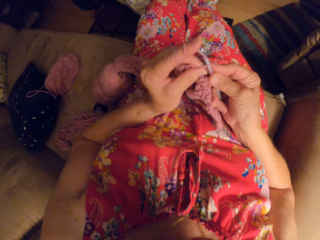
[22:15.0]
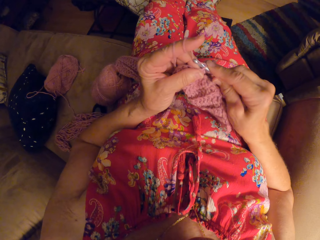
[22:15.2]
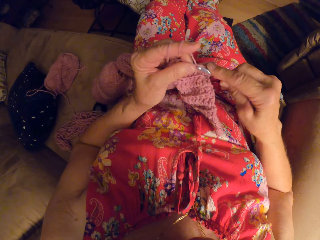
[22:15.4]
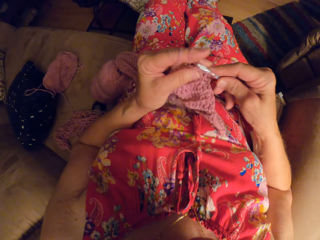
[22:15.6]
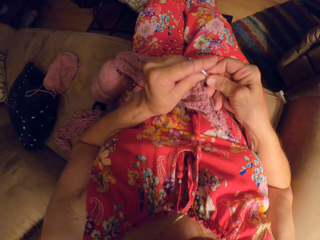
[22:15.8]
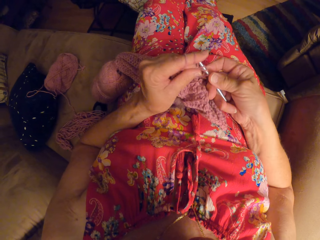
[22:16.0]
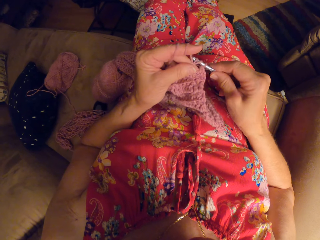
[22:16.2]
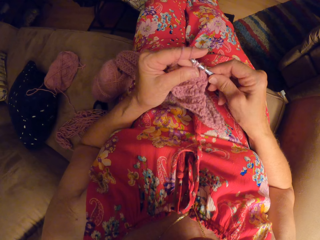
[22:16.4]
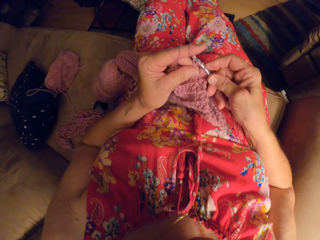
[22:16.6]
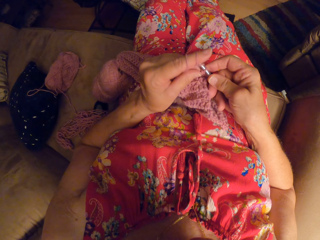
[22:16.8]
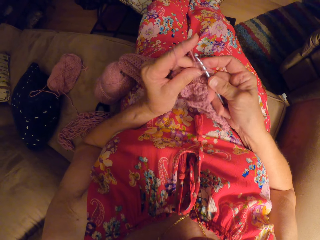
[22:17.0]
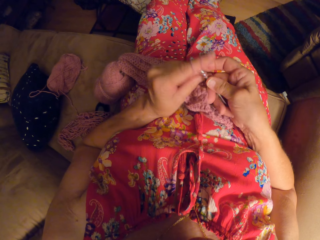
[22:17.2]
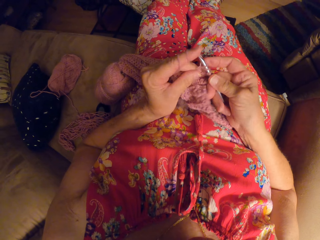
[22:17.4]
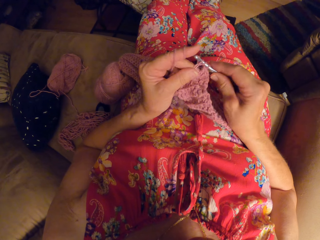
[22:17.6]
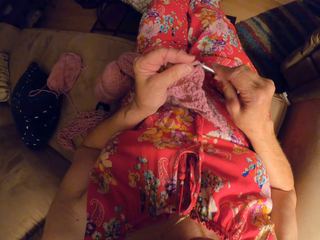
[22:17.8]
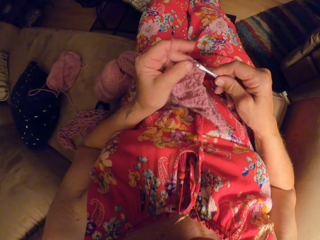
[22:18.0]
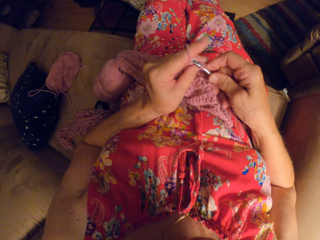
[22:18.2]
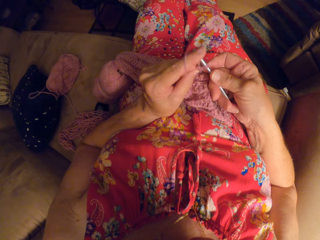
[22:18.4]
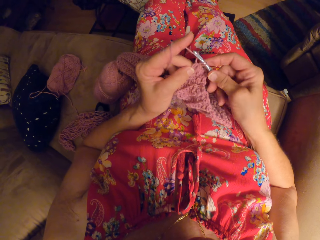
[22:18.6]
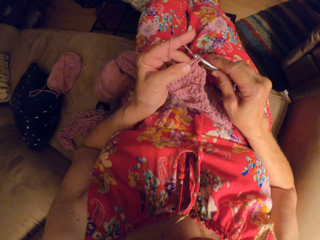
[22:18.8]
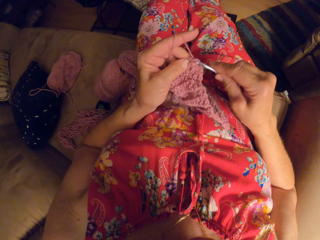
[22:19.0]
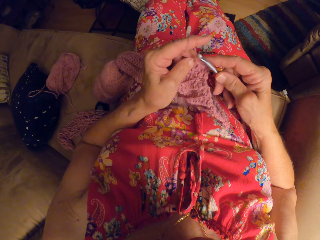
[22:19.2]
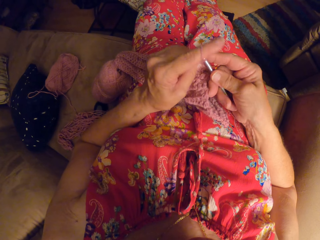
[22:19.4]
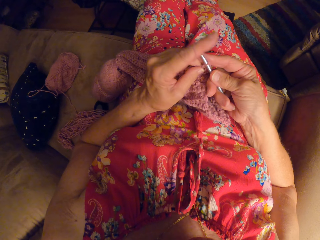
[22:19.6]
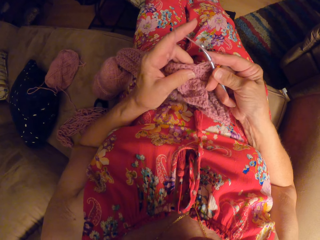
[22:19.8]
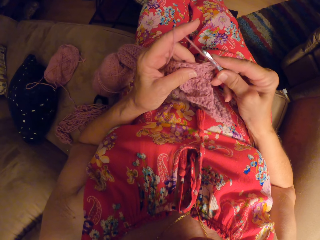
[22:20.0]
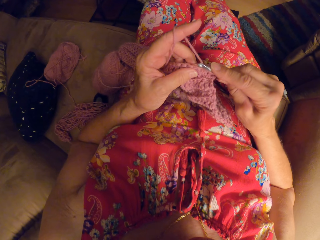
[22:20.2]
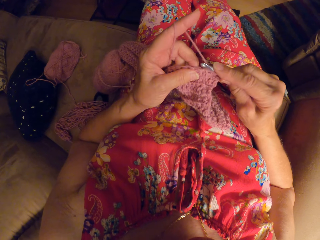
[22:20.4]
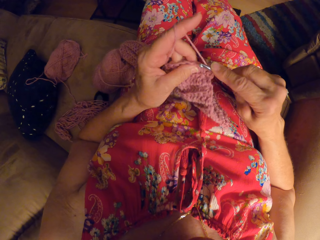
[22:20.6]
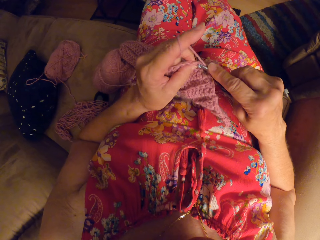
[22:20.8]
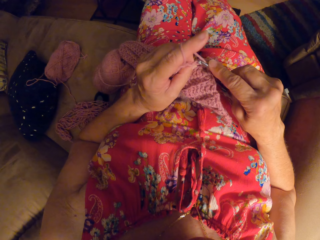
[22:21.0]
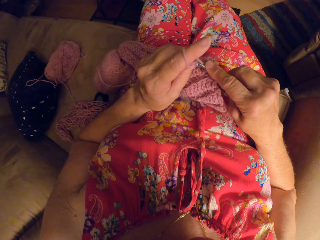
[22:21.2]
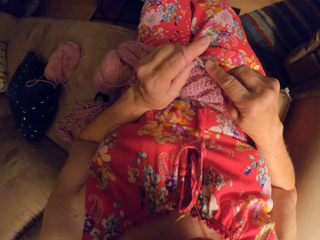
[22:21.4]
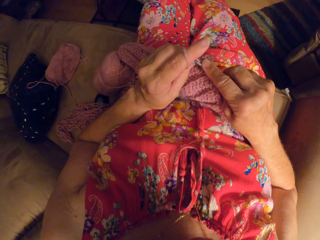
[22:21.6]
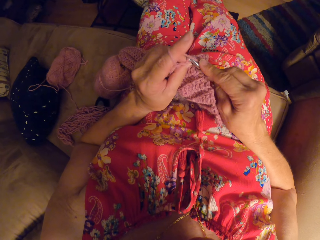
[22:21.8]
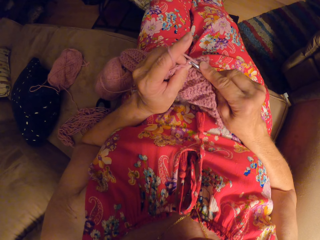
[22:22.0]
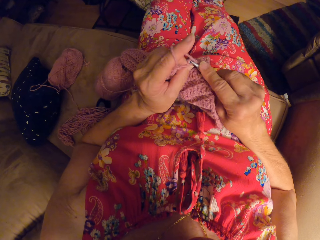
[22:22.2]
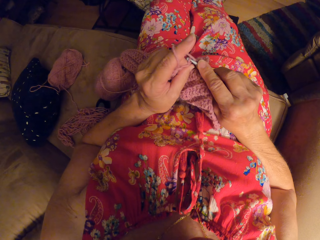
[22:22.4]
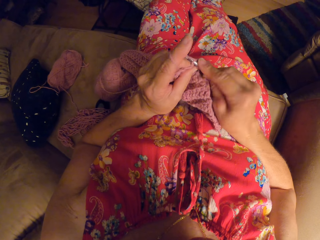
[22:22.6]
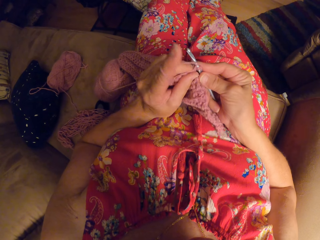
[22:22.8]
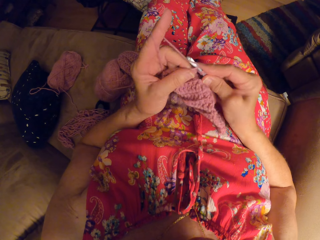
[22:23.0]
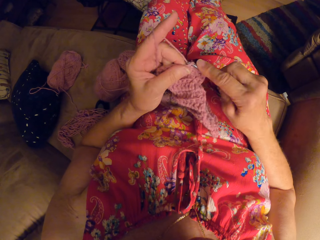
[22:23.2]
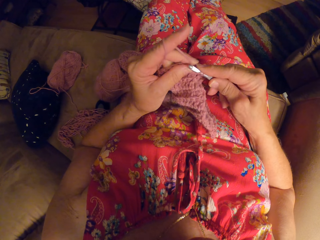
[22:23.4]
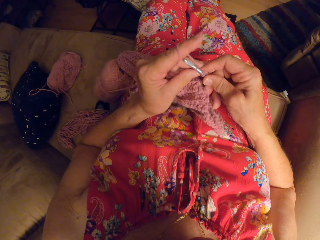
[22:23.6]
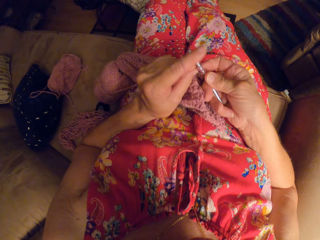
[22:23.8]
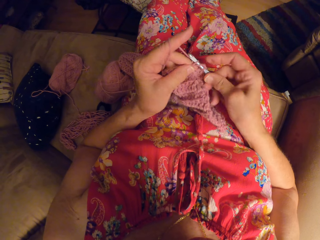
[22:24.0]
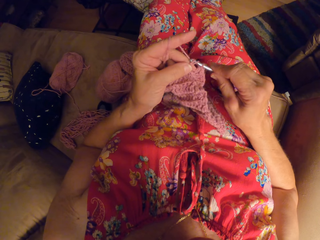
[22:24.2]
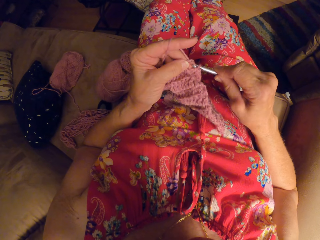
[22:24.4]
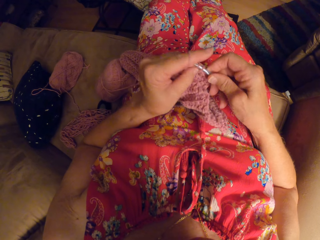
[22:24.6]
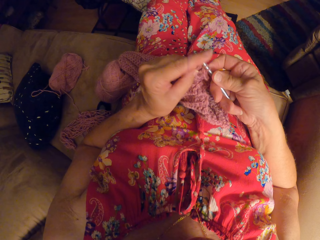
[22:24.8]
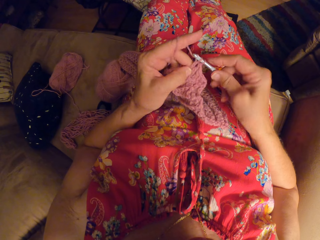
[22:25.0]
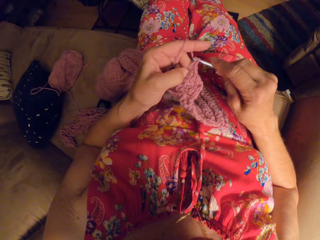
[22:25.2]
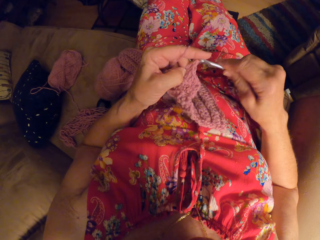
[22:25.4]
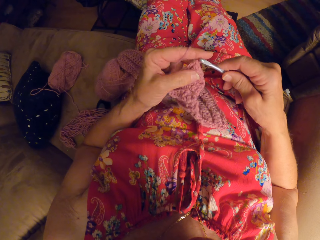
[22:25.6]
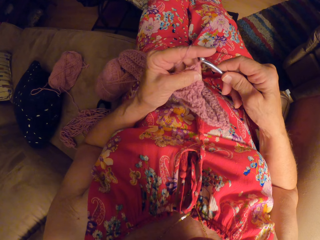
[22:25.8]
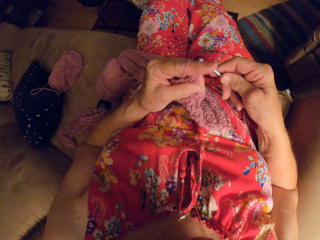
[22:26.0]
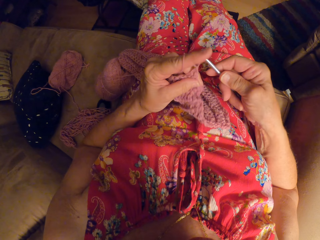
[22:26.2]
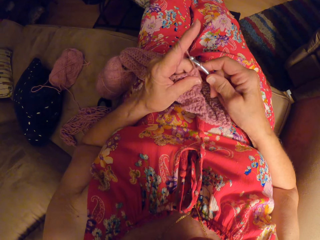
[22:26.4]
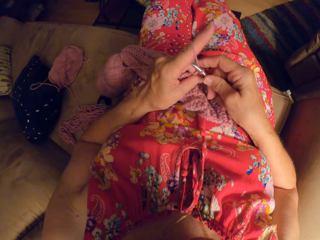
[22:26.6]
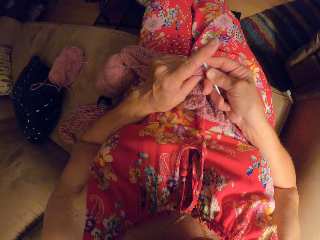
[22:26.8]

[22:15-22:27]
The camera wearer knits a fabric. They knit a fabric again.

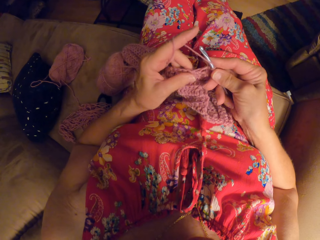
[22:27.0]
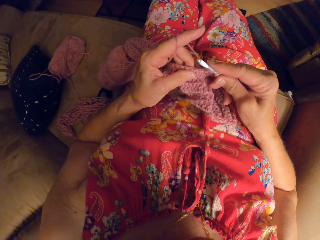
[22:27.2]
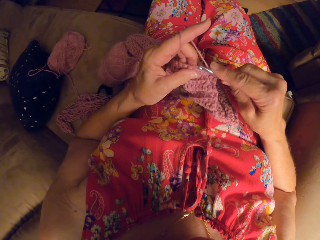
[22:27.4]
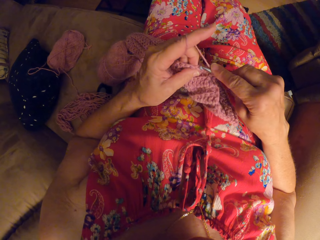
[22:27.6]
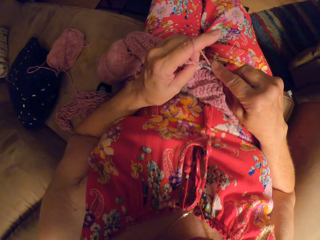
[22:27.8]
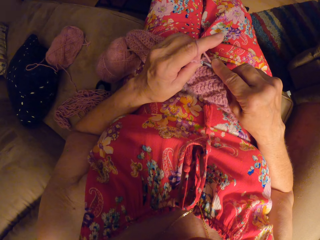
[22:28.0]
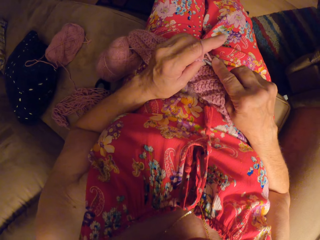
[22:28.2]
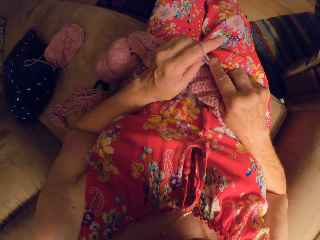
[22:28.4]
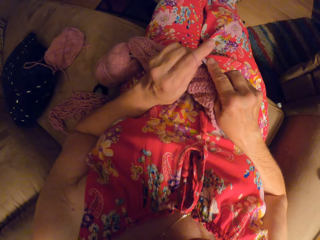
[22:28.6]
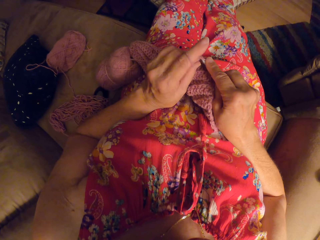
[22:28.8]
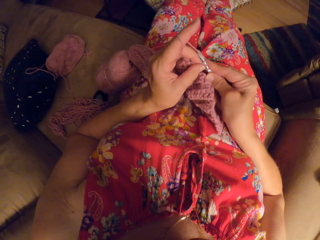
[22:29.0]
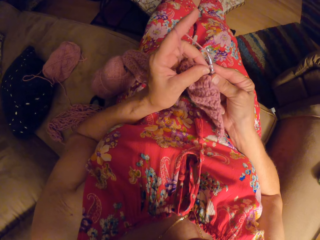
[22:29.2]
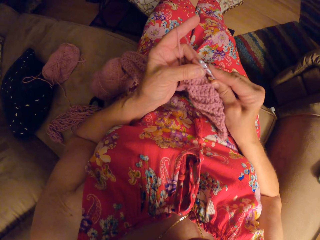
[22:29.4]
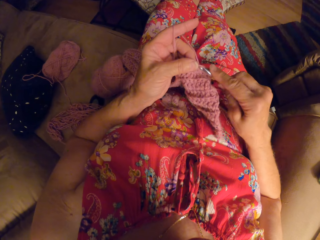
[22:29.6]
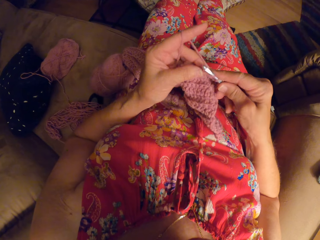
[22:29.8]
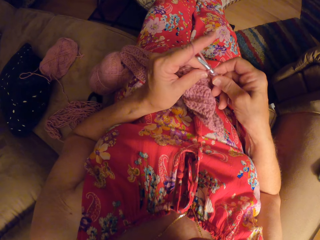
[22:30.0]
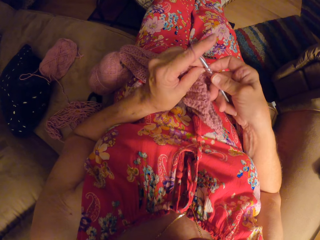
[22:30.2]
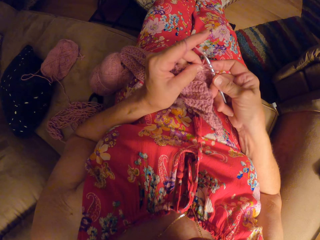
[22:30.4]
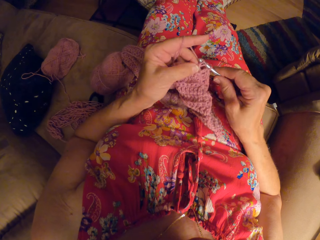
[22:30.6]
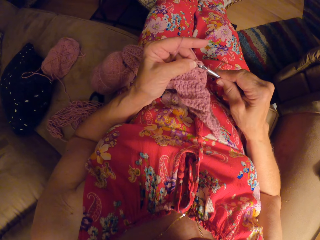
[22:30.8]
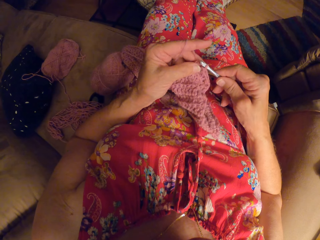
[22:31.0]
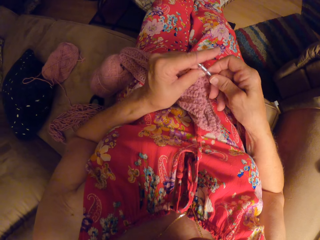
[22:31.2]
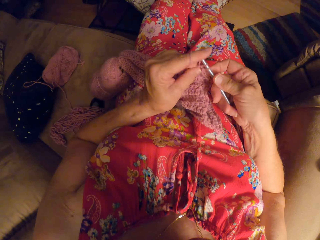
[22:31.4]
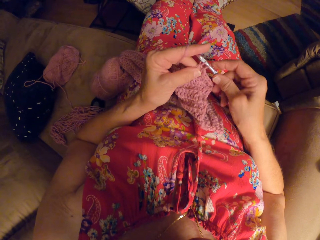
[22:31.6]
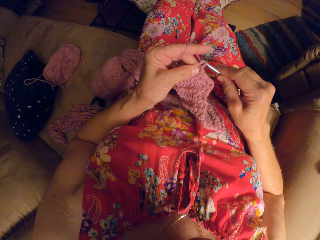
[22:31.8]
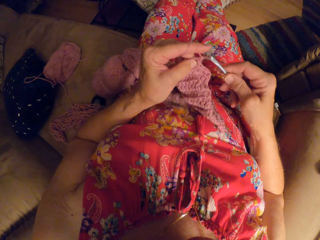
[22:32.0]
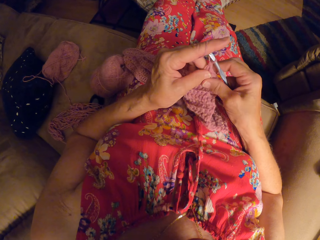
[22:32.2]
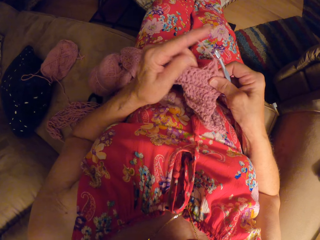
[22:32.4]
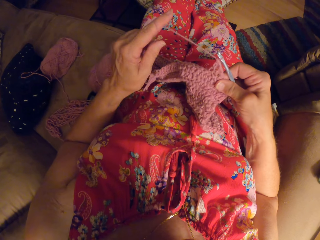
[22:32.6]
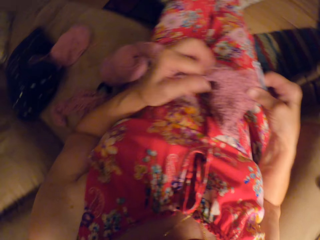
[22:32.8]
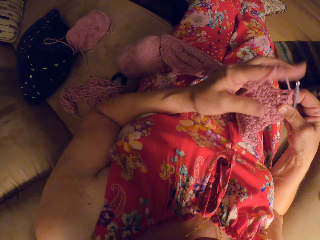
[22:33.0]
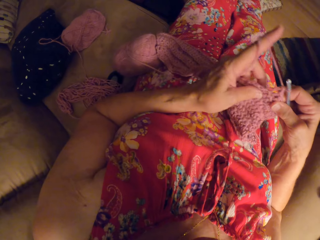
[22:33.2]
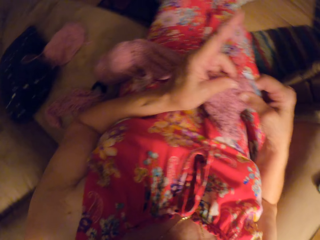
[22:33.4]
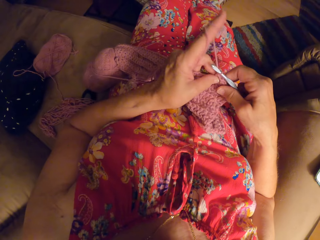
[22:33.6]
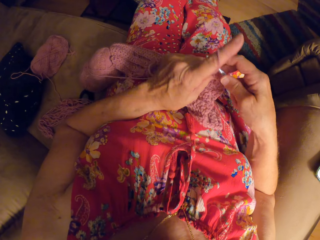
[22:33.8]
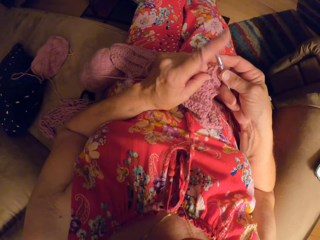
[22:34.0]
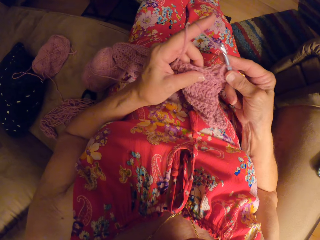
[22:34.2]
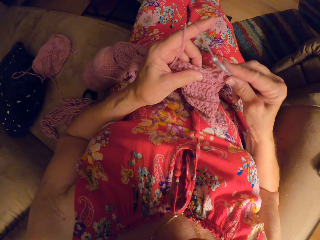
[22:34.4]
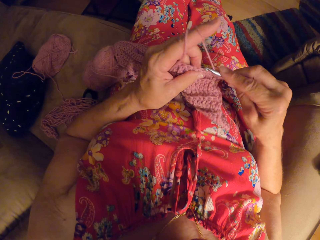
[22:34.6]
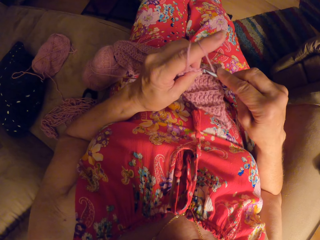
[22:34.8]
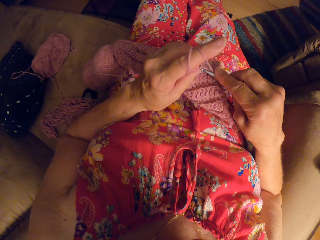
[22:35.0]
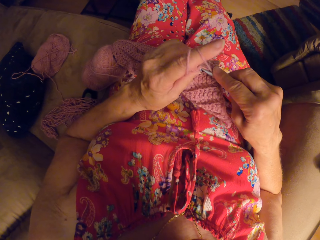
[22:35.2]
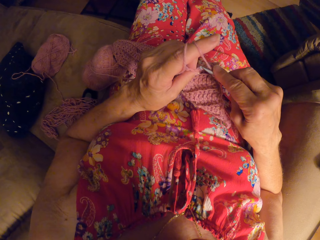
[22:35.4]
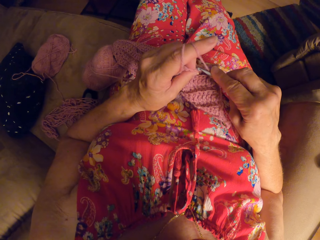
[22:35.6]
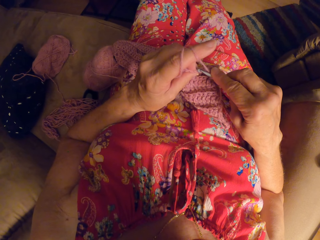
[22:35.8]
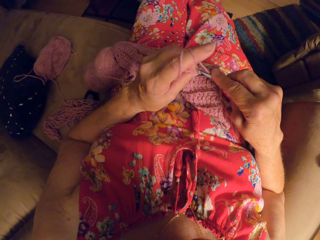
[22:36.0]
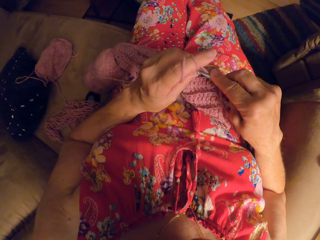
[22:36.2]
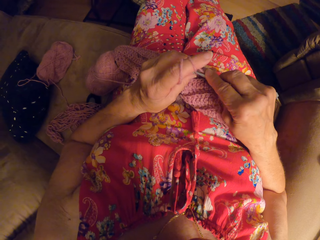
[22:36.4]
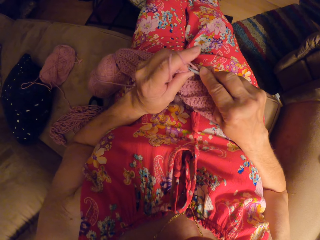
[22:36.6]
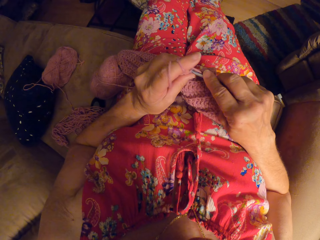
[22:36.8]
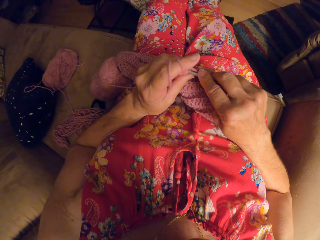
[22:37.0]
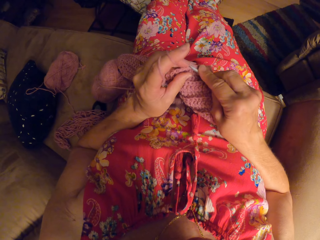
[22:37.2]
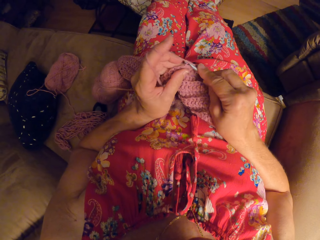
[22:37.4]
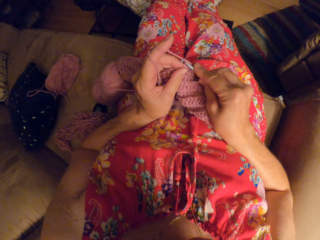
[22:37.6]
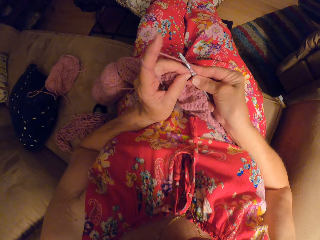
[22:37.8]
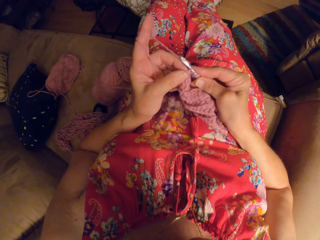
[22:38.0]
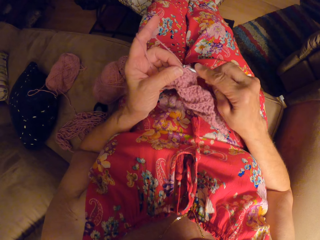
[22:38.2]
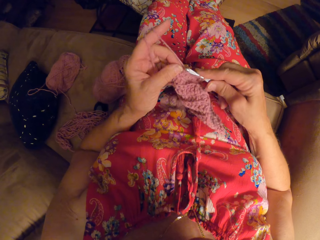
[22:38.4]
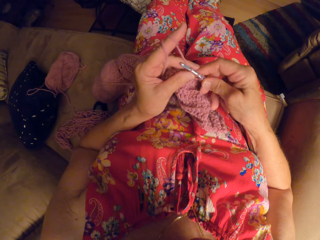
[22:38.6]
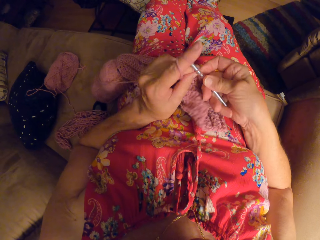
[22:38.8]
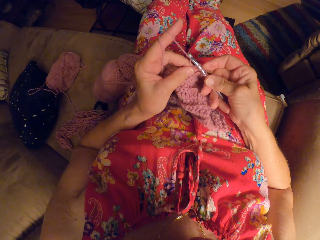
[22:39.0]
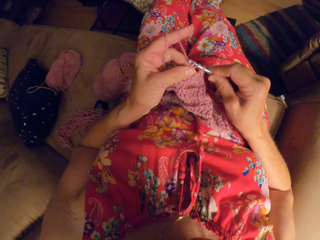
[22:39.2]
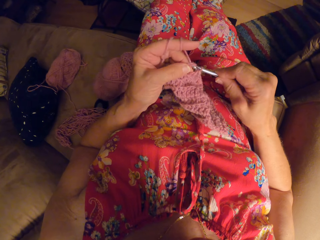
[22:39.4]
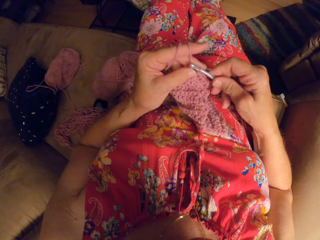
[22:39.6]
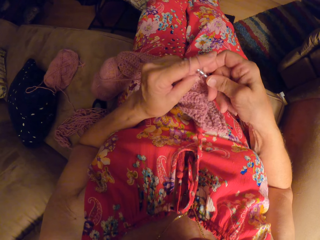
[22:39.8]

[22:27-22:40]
The camera wearer knits a fabric. They roll the knitting wool on the left finger. They knit a fabric.
